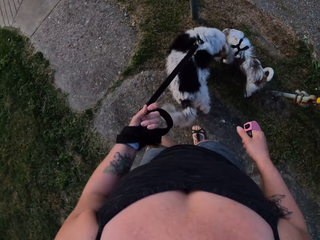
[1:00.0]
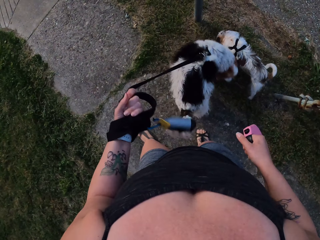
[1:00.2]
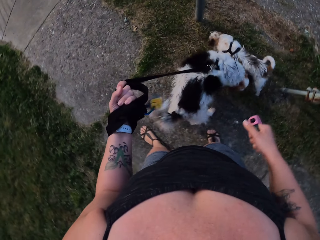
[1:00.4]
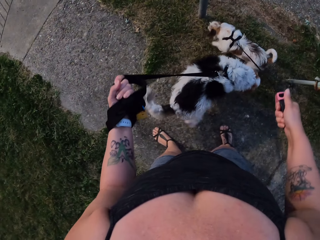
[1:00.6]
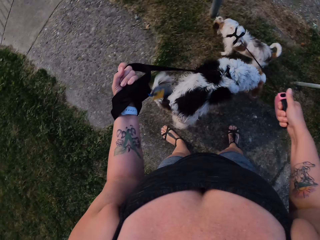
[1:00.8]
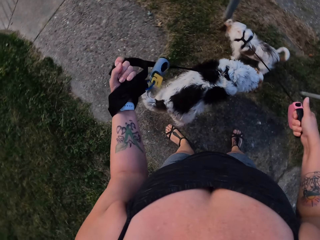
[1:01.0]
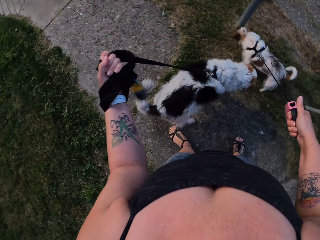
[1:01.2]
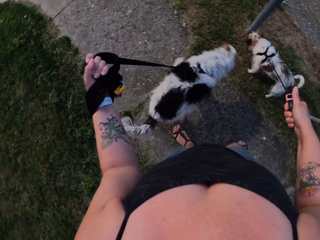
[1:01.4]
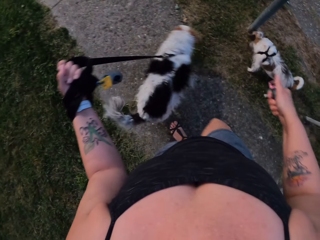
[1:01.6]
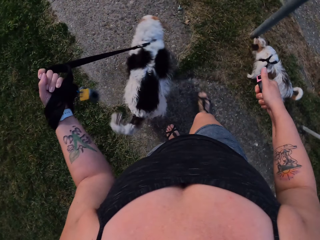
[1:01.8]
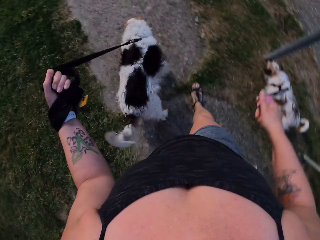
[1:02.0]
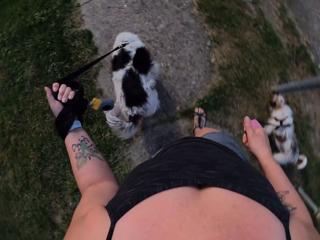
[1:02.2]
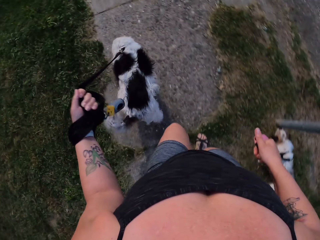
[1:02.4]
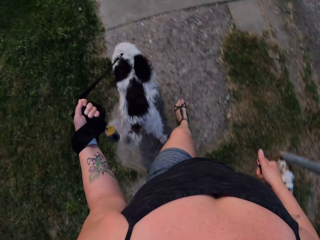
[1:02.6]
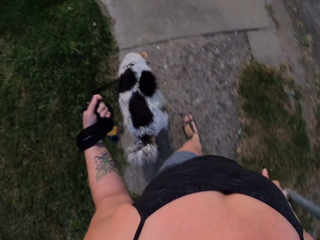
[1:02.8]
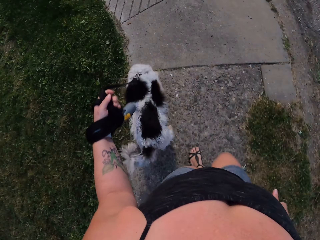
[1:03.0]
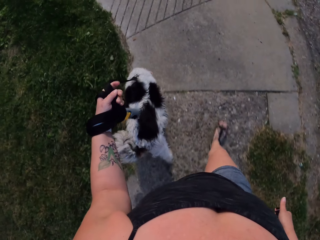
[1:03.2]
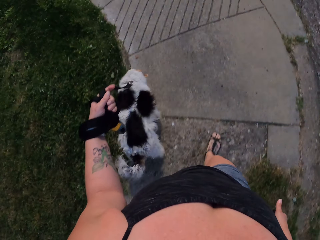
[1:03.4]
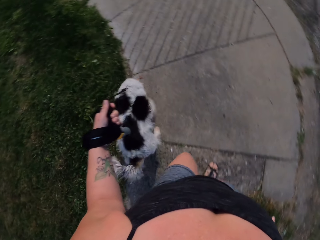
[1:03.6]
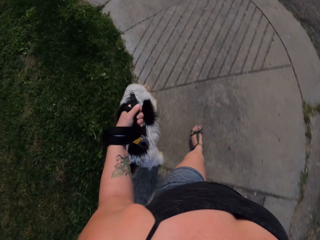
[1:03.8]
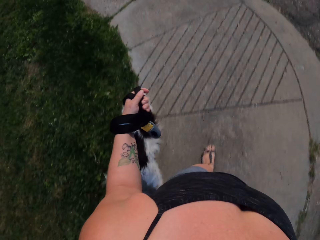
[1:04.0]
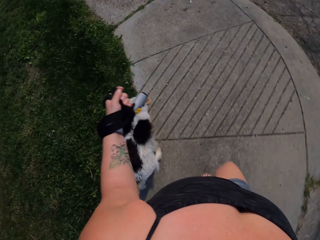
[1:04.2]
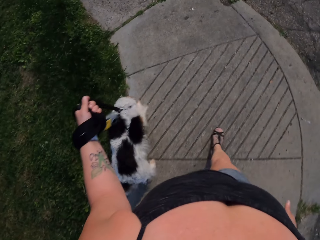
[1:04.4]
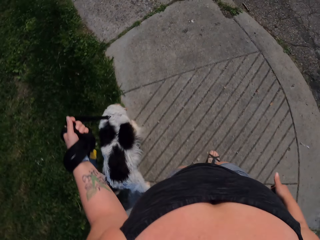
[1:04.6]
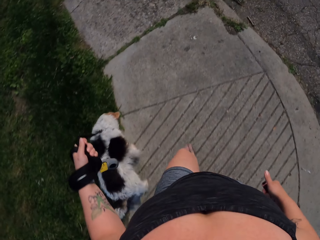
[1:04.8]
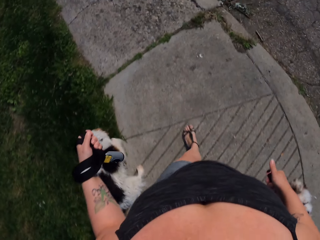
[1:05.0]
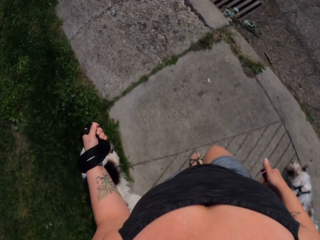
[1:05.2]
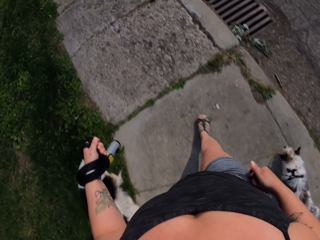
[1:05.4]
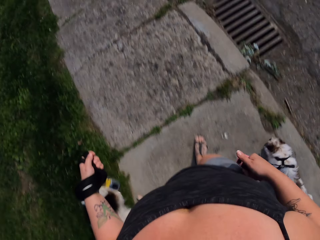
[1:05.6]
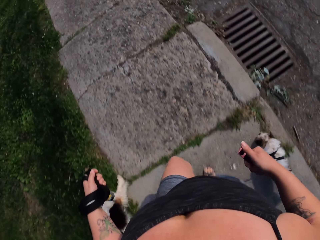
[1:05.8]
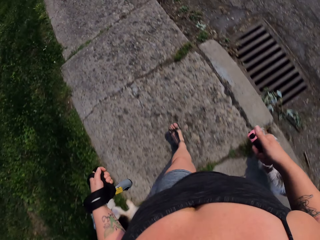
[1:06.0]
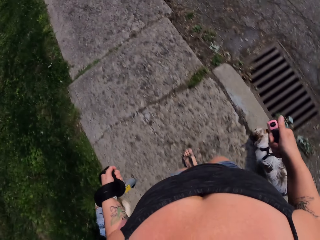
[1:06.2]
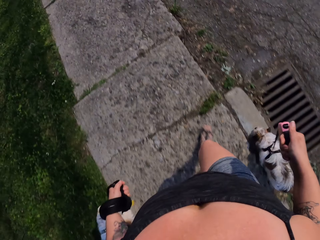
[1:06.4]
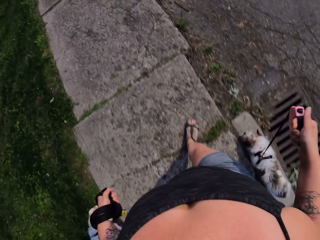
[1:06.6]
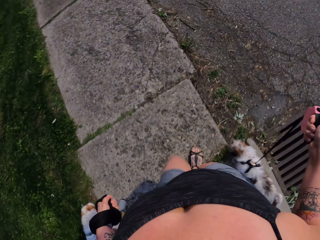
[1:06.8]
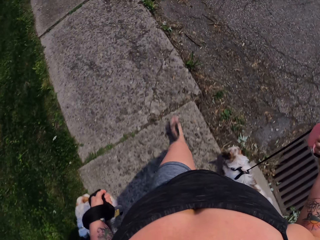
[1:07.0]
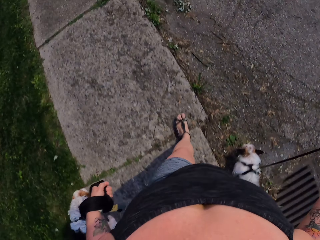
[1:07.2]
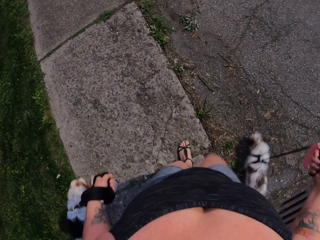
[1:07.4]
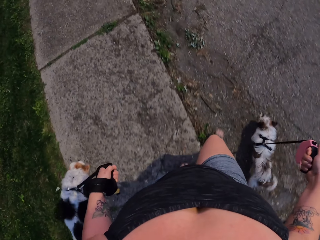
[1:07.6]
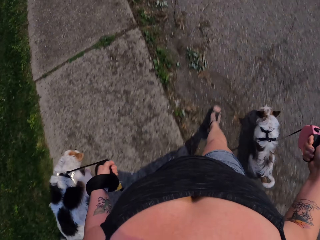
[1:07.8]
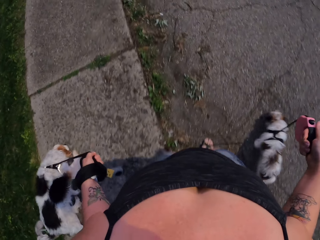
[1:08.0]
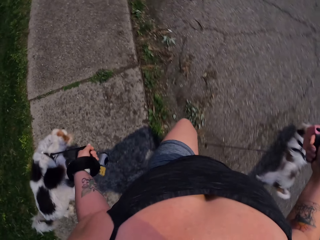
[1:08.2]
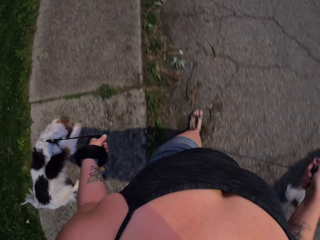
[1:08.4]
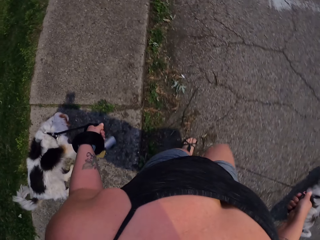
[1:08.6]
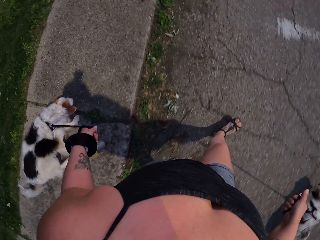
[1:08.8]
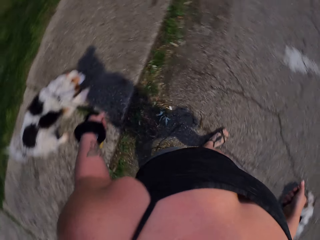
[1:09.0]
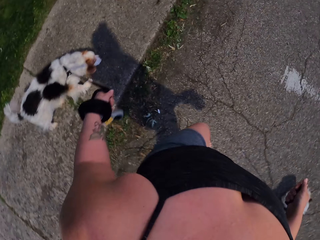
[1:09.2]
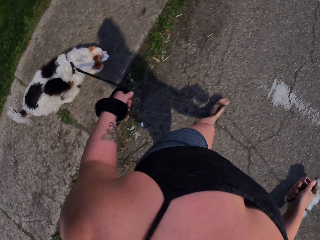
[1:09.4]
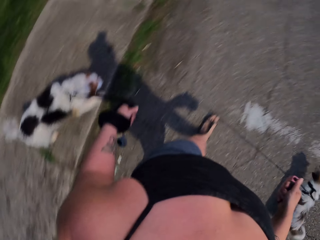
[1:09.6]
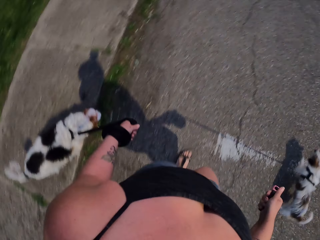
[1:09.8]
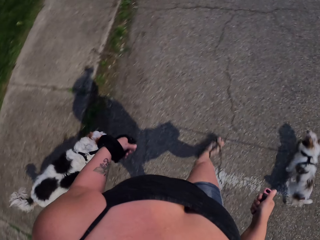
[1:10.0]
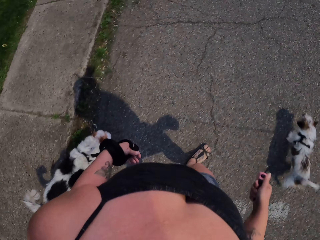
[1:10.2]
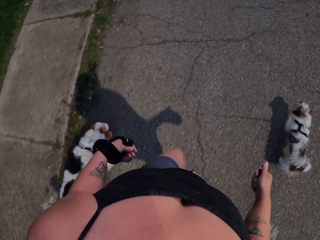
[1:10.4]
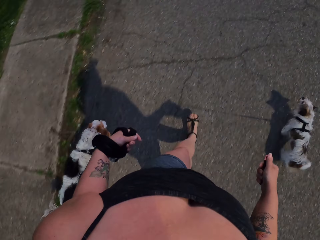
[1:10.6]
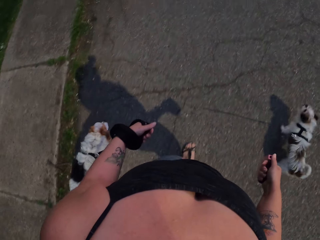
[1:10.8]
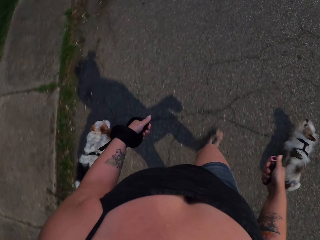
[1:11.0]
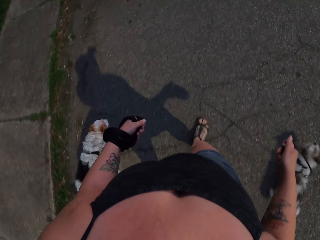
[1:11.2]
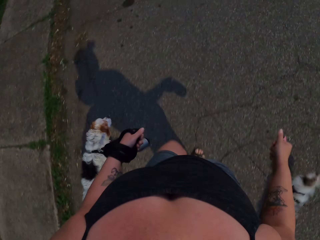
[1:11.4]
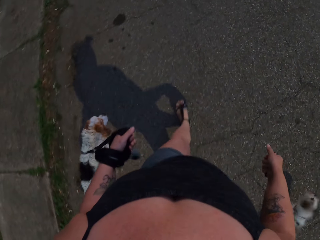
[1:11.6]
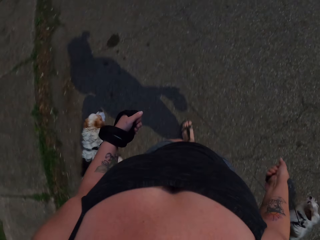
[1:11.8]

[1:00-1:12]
The camera wearer walks on the road with dogs. They pull the dog leashes.

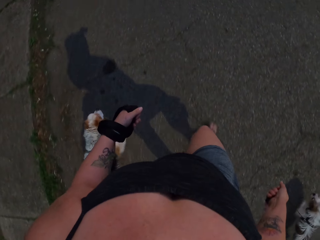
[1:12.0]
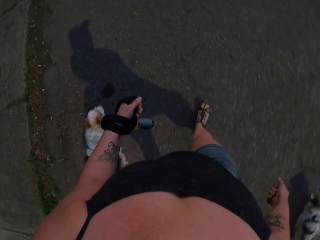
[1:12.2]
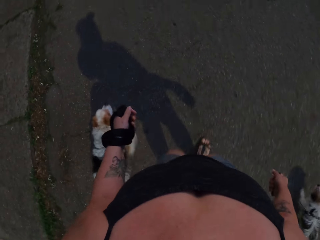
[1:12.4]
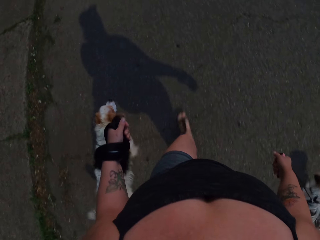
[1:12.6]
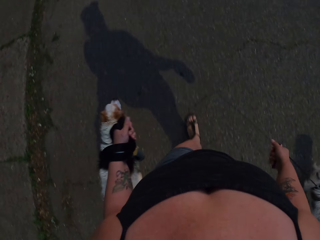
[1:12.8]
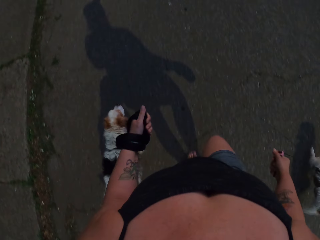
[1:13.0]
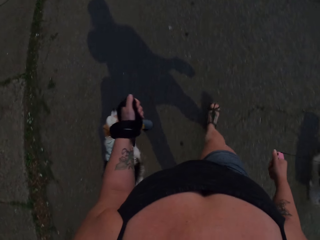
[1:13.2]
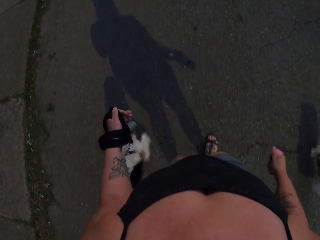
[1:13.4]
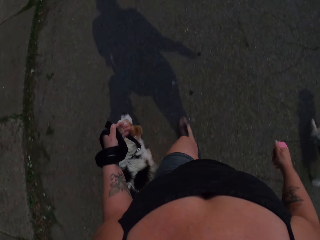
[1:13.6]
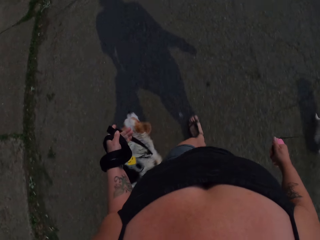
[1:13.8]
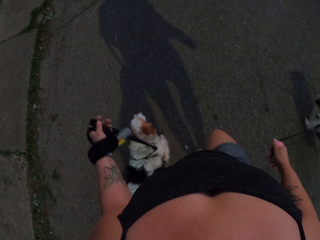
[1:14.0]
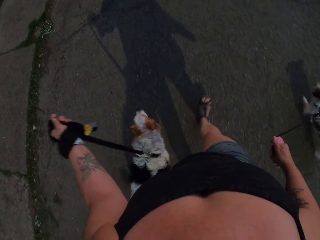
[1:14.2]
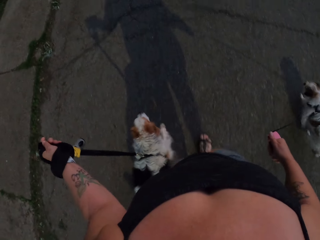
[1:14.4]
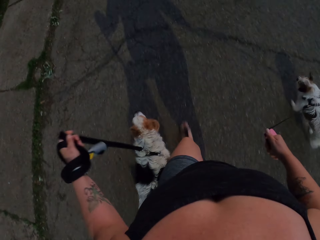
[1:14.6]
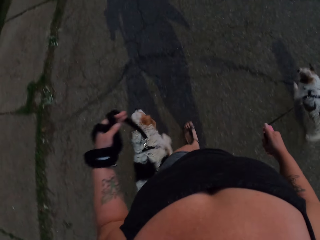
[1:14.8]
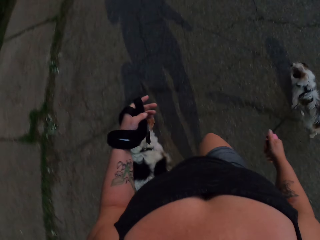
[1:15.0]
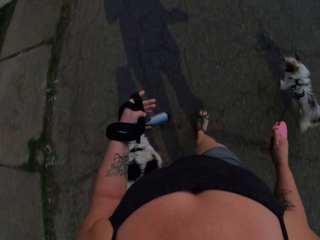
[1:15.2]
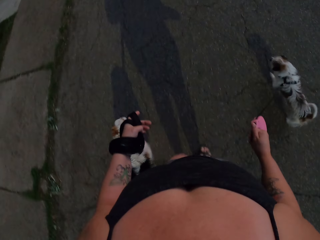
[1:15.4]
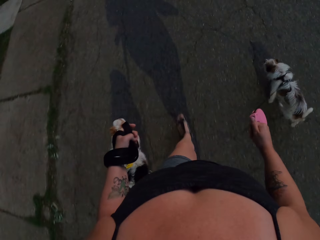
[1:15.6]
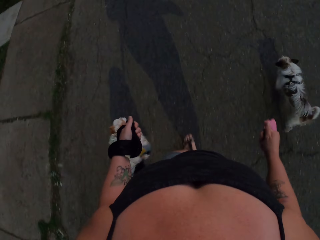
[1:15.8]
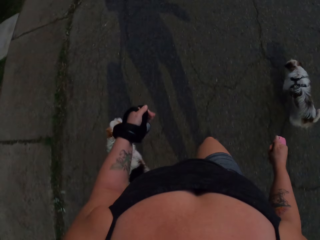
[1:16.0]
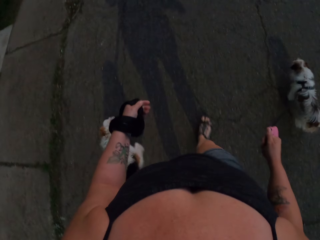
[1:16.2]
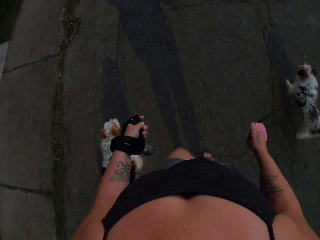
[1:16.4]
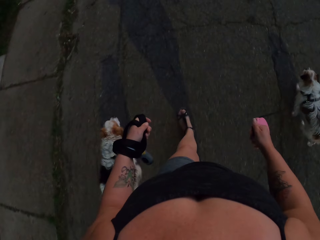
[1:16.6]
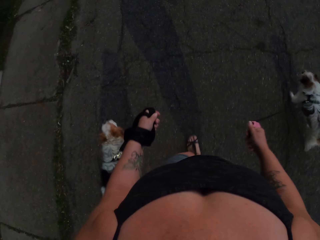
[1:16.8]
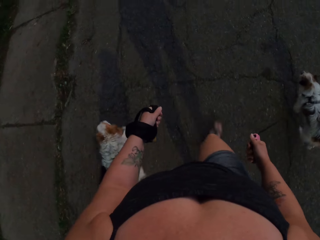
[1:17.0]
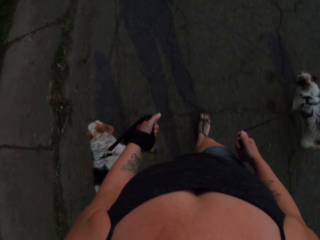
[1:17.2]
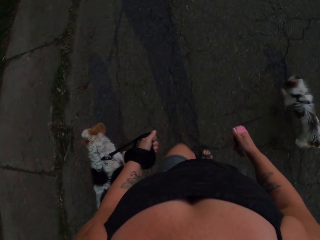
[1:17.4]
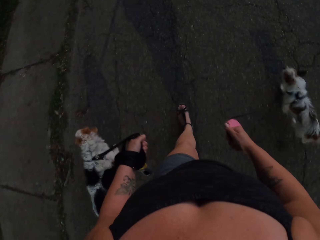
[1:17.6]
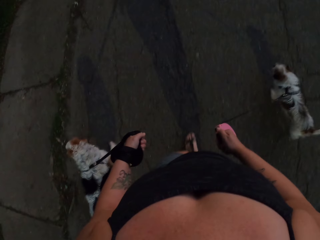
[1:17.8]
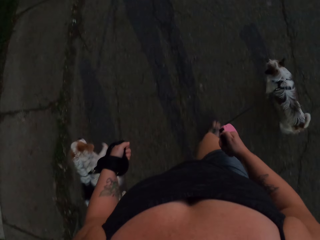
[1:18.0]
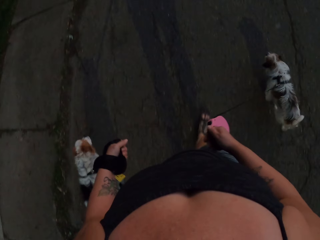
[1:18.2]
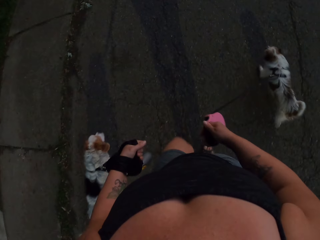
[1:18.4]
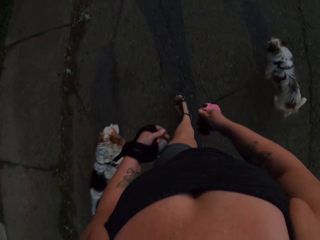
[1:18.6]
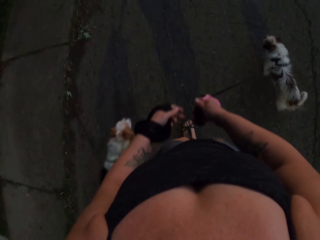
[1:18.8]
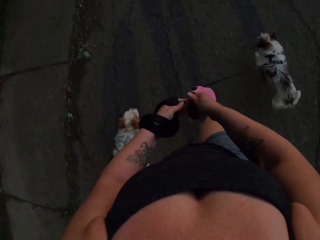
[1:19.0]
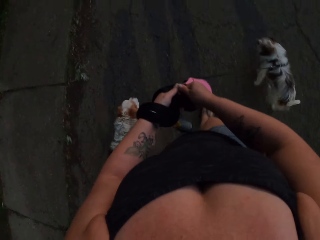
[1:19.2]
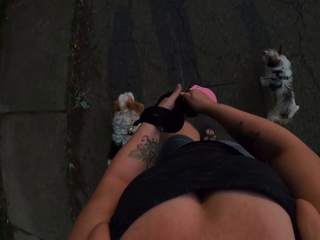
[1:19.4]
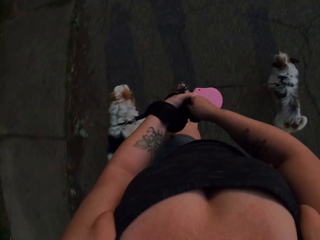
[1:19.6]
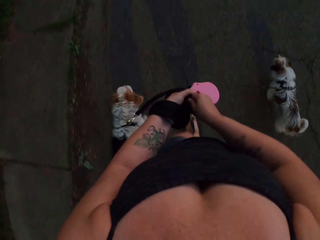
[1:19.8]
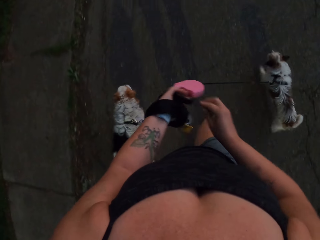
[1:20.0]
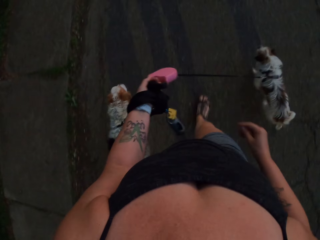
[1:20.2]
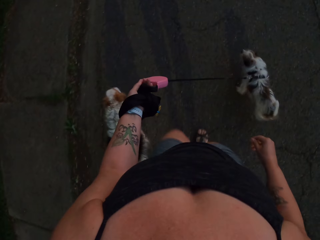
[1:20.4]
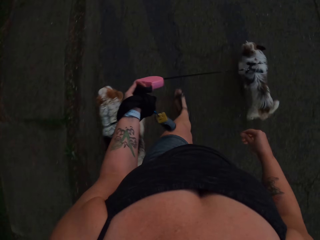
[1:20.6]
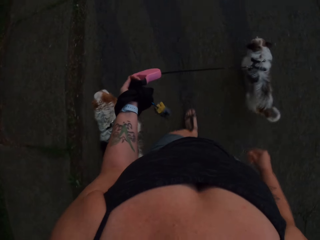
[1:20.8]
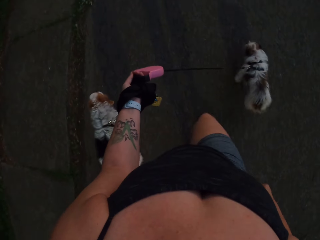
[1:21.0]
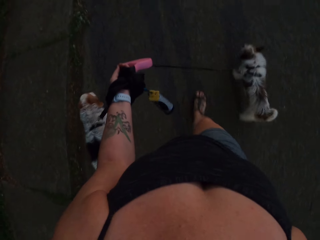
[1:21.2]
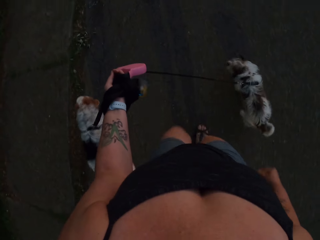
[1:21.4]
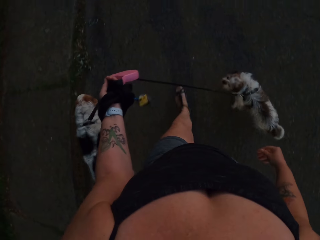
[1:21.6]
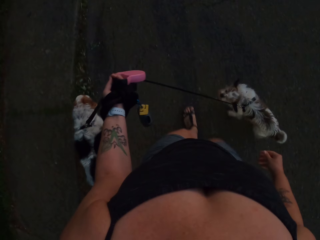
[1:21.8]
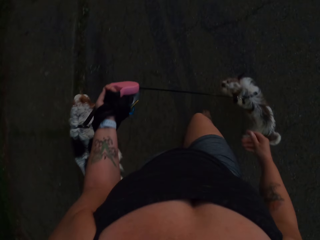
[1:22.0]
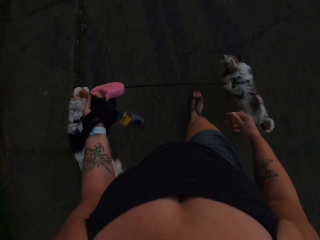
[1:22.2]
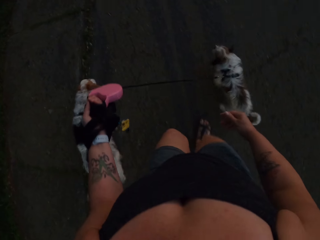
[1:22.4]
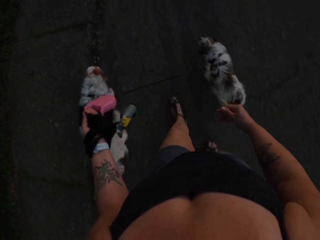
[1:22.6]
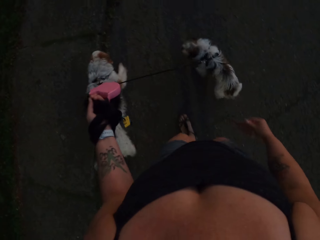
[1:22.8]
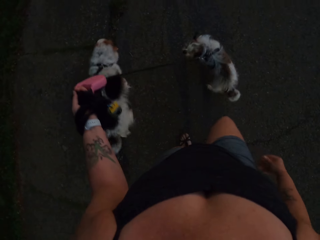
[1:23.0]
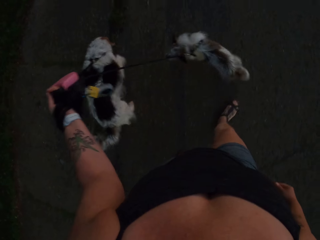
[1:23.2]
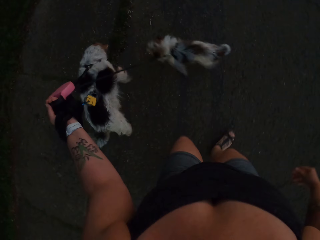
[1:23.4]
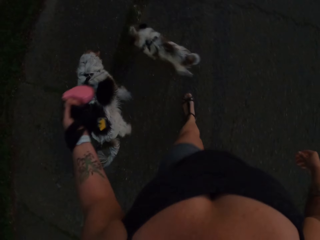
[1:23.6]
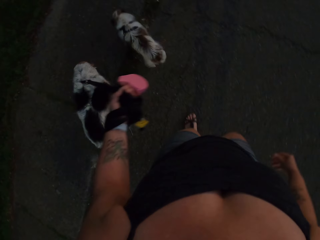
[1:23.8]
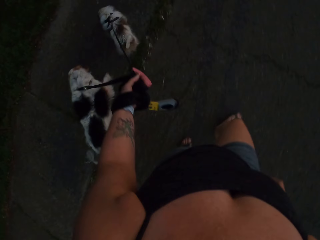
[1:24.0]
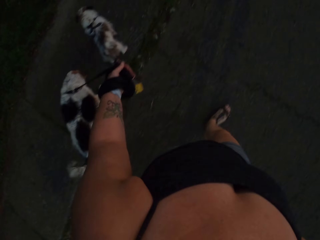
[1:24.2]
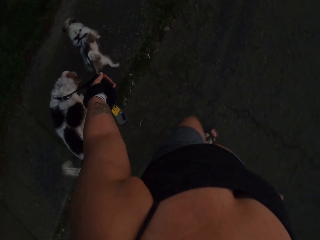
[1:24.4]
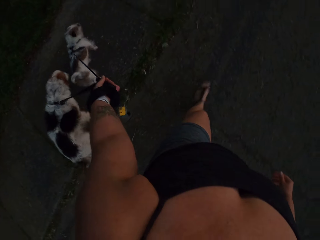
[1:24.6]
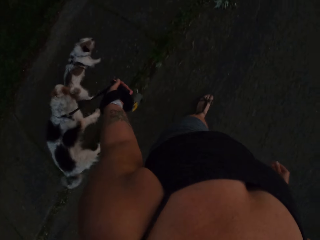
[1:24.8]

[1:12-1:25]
The camera wearer takes the dog leash with her left hand.
